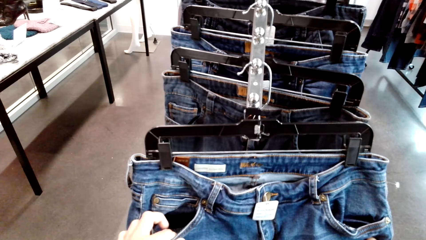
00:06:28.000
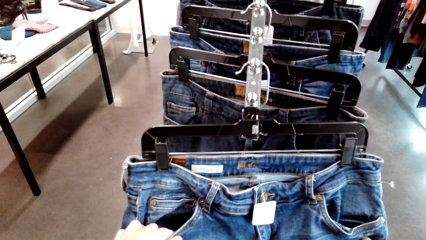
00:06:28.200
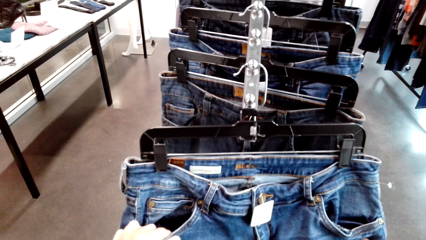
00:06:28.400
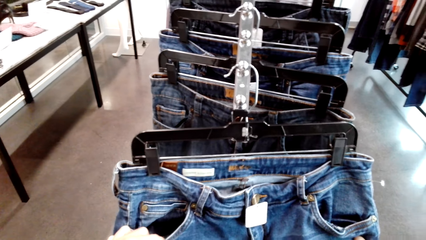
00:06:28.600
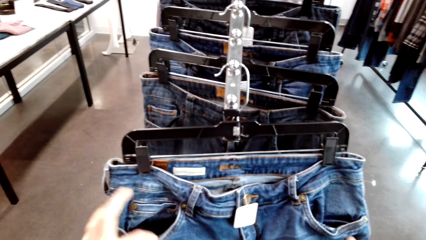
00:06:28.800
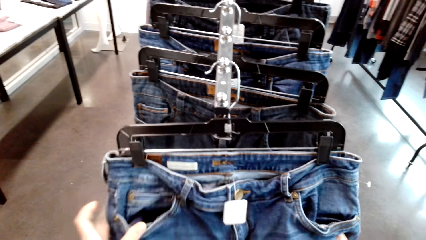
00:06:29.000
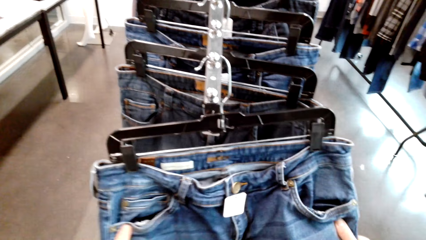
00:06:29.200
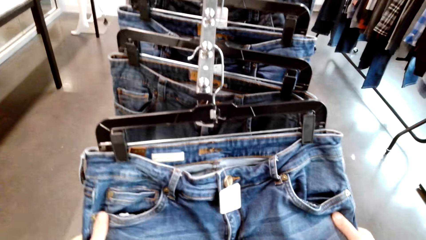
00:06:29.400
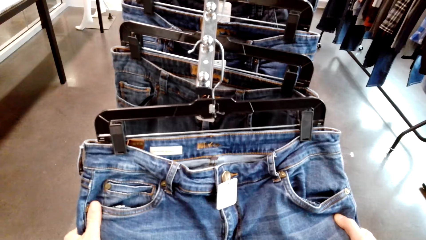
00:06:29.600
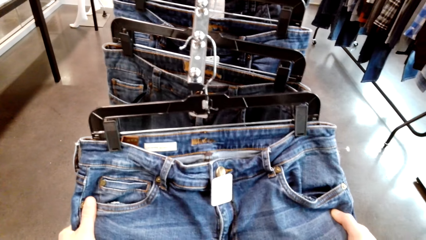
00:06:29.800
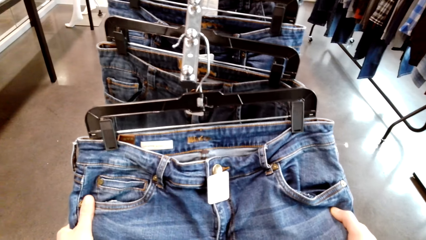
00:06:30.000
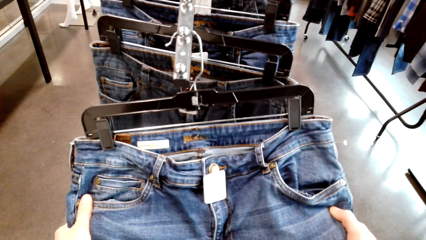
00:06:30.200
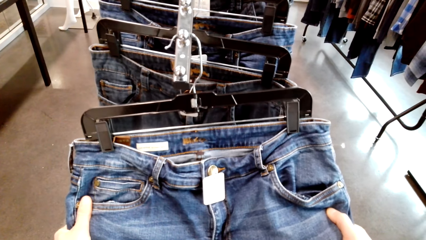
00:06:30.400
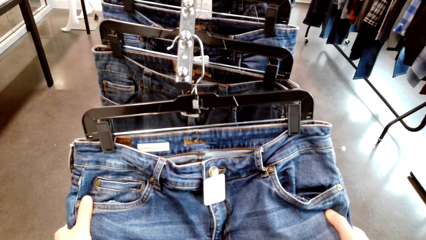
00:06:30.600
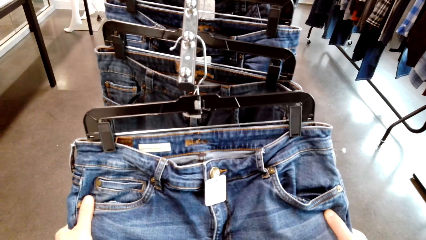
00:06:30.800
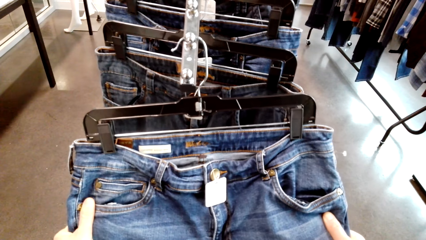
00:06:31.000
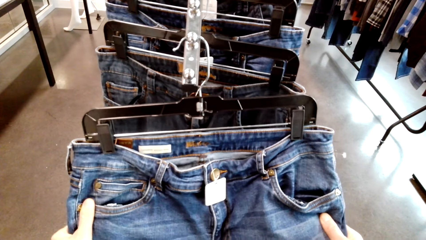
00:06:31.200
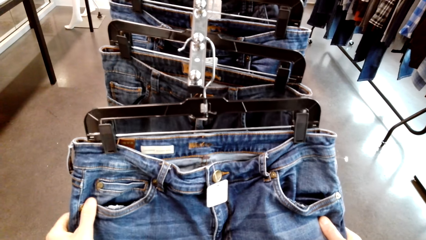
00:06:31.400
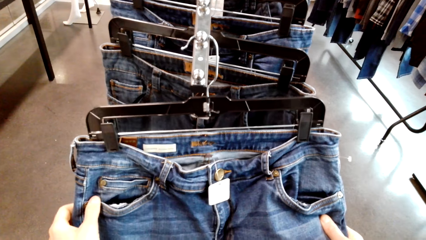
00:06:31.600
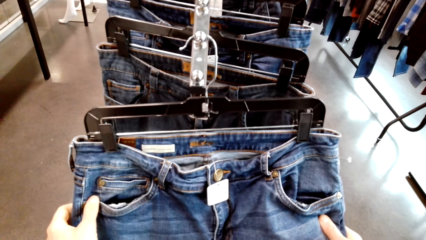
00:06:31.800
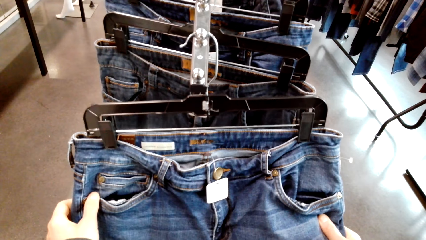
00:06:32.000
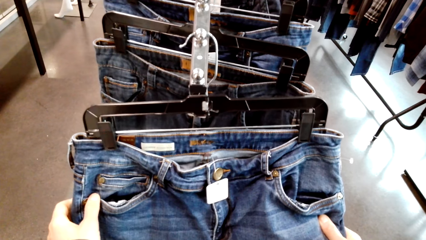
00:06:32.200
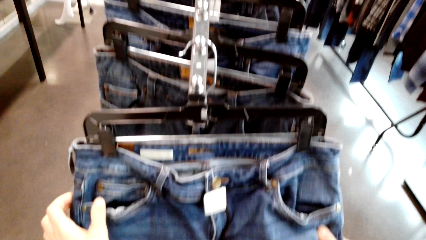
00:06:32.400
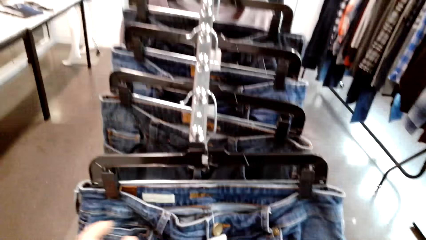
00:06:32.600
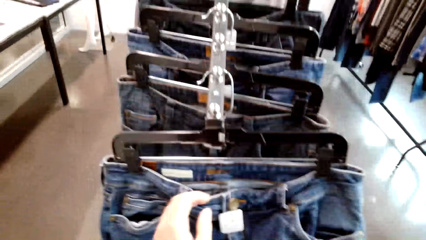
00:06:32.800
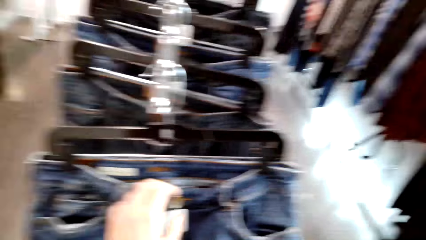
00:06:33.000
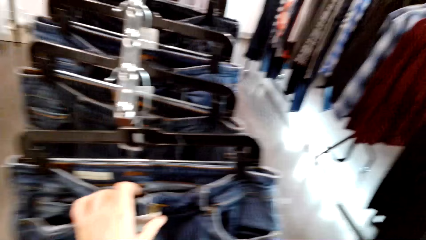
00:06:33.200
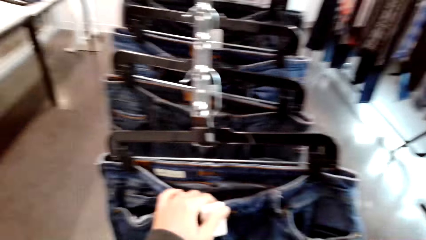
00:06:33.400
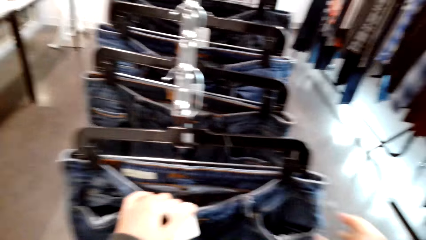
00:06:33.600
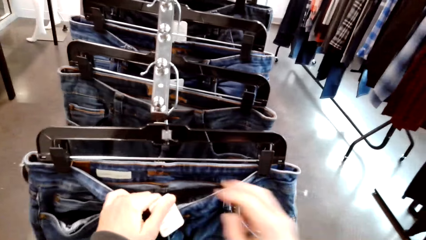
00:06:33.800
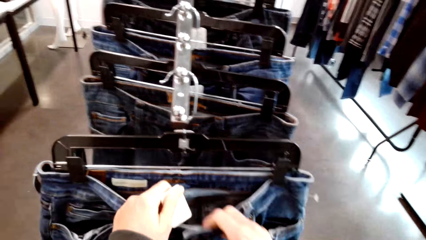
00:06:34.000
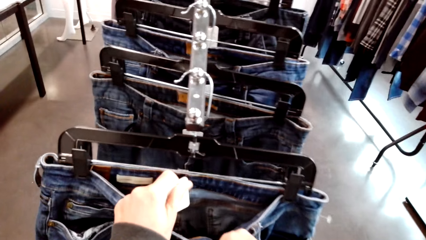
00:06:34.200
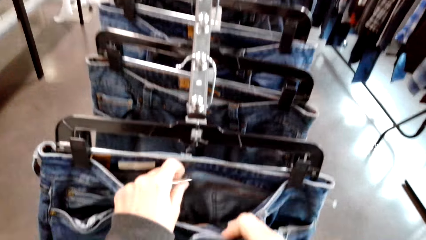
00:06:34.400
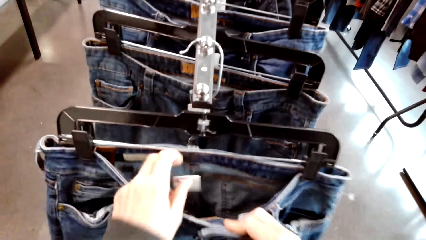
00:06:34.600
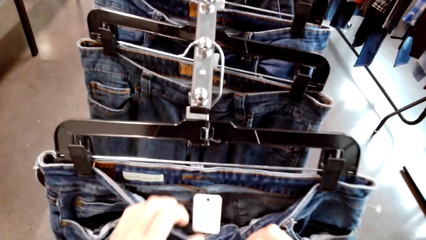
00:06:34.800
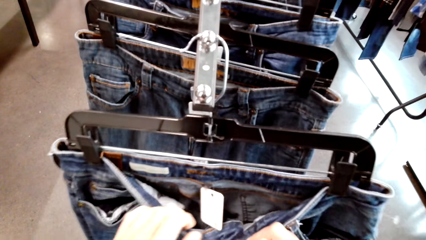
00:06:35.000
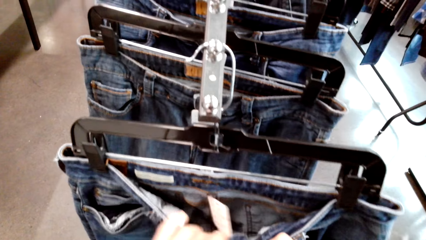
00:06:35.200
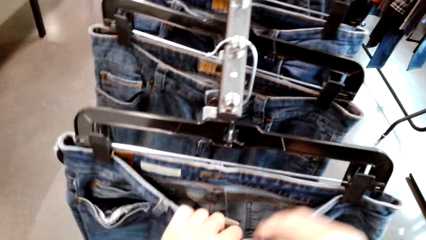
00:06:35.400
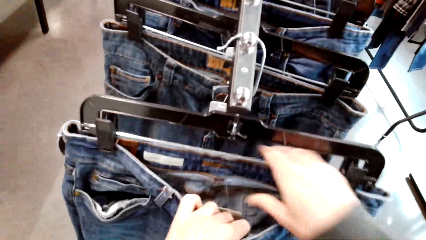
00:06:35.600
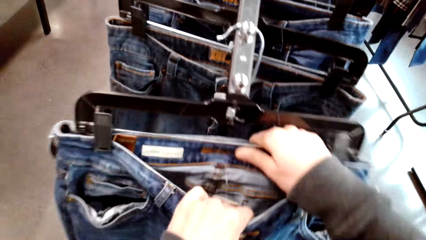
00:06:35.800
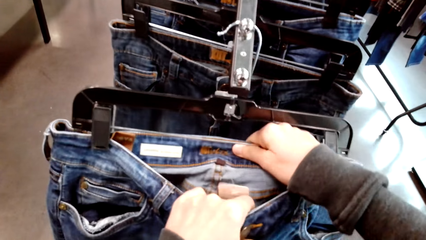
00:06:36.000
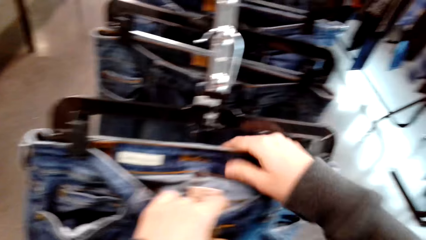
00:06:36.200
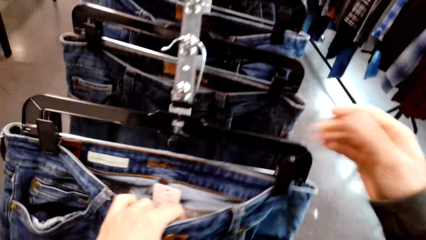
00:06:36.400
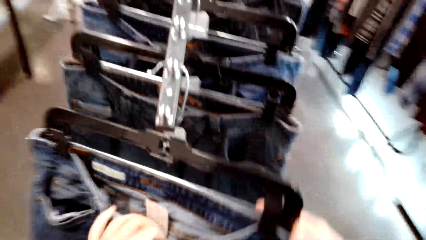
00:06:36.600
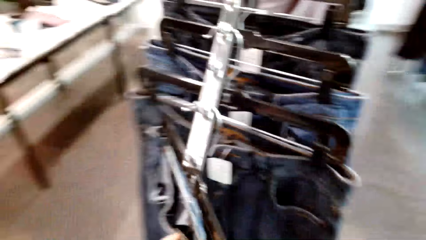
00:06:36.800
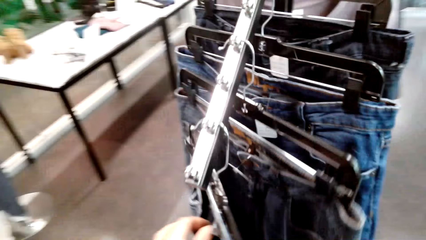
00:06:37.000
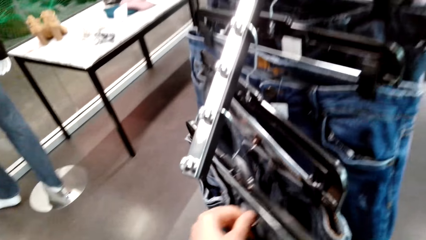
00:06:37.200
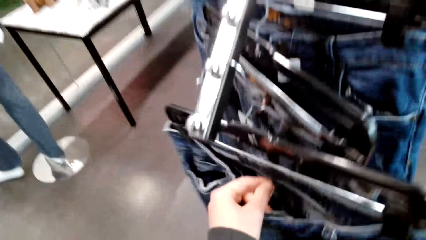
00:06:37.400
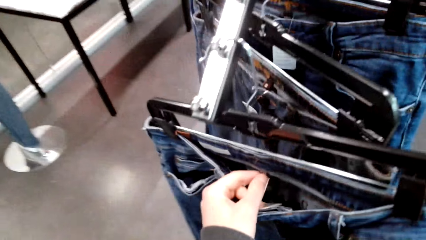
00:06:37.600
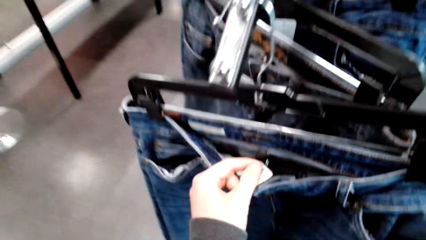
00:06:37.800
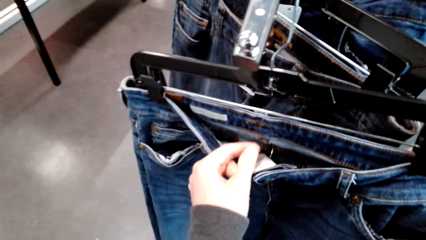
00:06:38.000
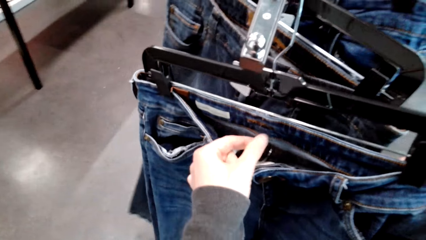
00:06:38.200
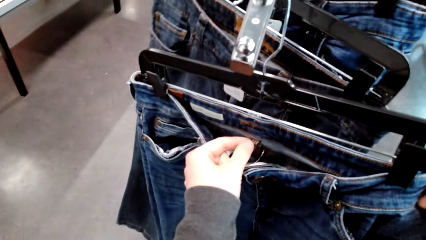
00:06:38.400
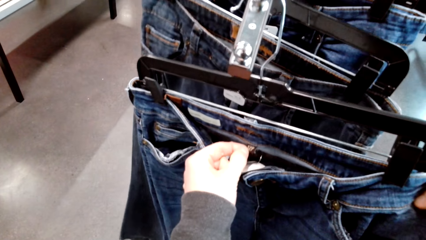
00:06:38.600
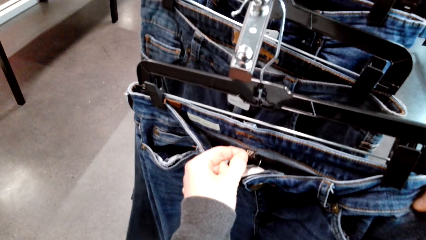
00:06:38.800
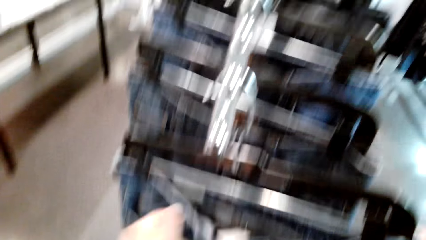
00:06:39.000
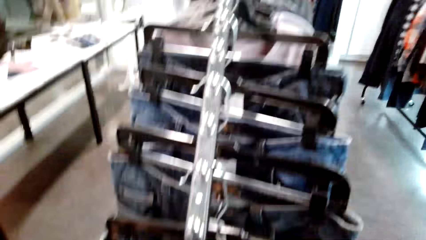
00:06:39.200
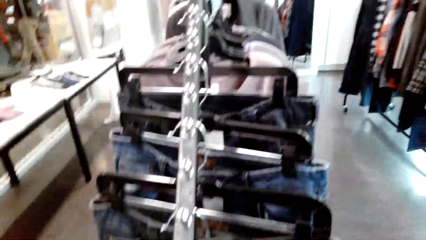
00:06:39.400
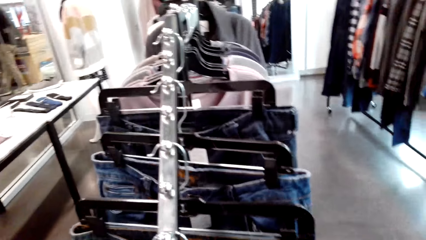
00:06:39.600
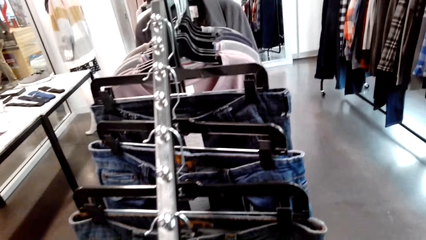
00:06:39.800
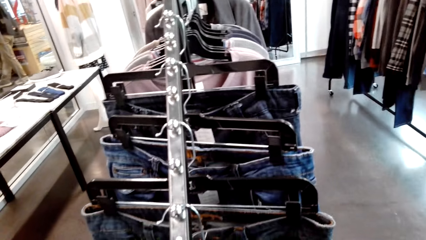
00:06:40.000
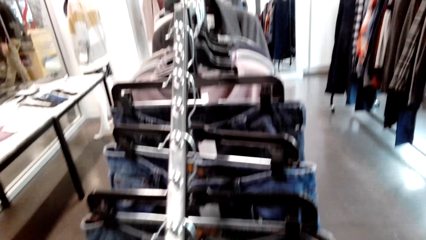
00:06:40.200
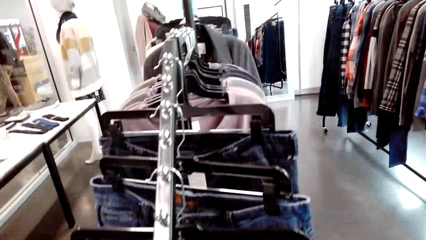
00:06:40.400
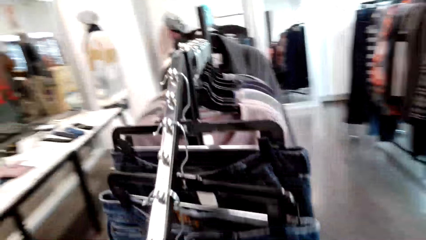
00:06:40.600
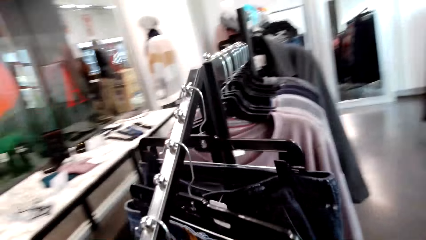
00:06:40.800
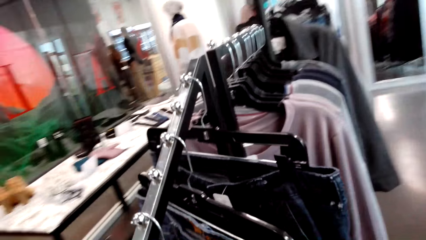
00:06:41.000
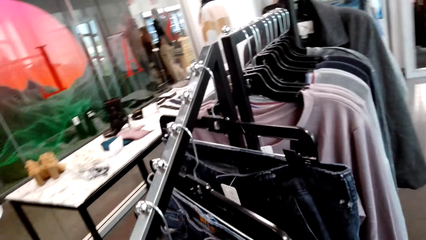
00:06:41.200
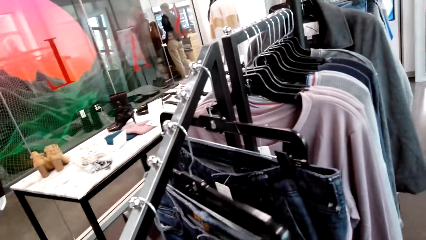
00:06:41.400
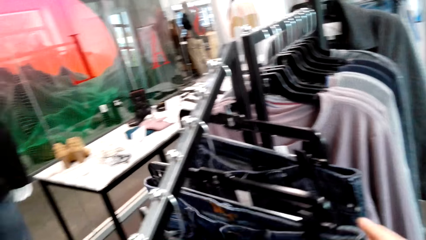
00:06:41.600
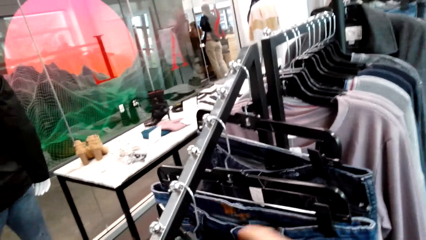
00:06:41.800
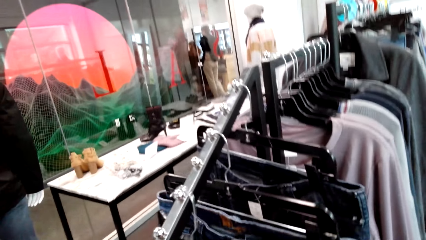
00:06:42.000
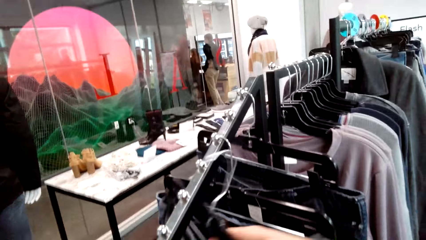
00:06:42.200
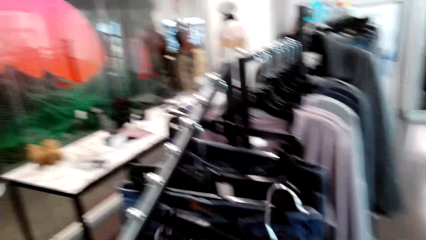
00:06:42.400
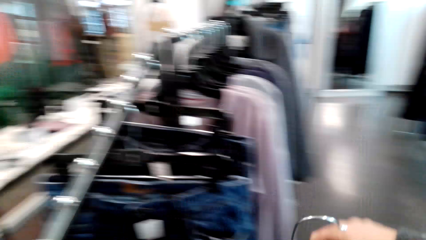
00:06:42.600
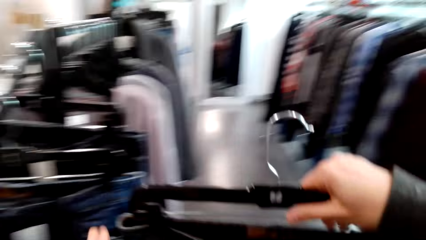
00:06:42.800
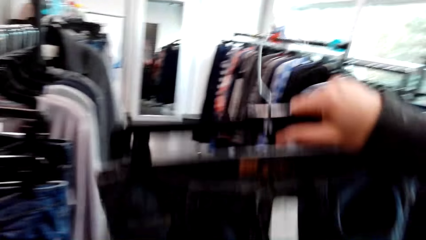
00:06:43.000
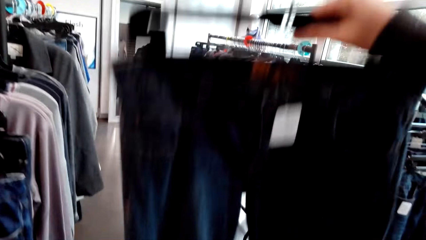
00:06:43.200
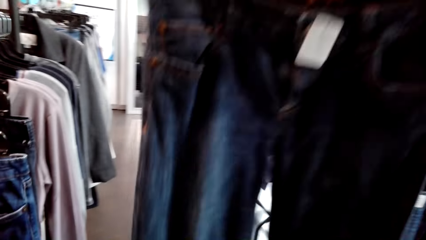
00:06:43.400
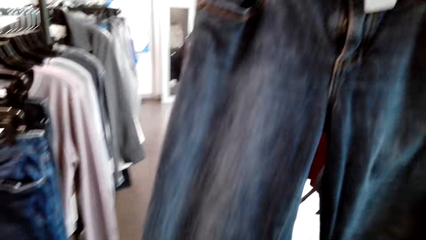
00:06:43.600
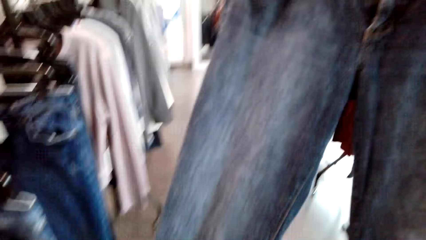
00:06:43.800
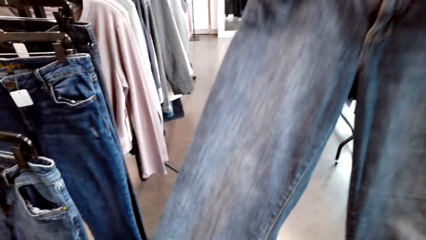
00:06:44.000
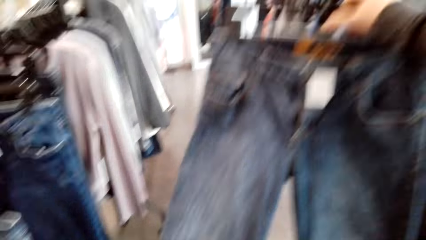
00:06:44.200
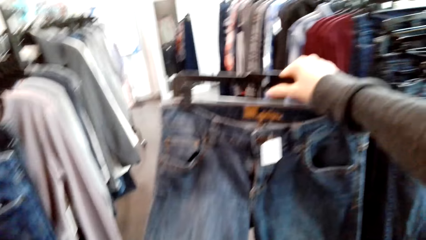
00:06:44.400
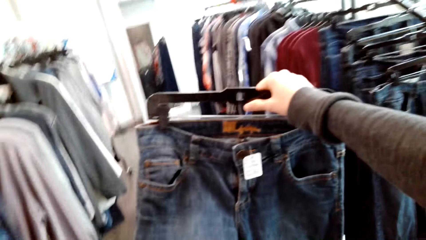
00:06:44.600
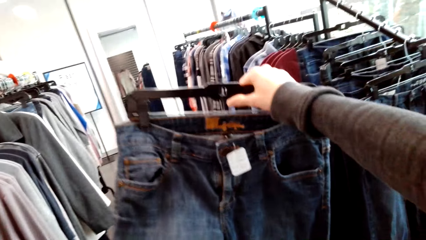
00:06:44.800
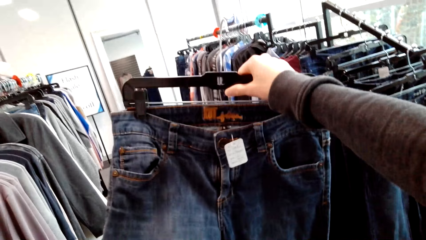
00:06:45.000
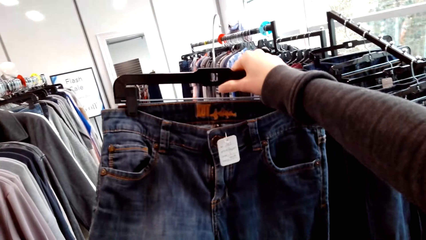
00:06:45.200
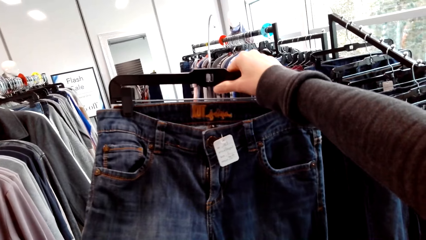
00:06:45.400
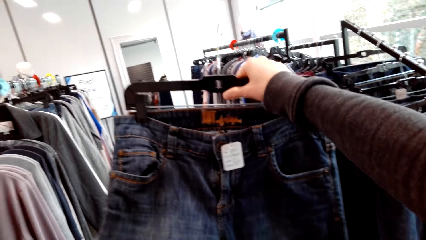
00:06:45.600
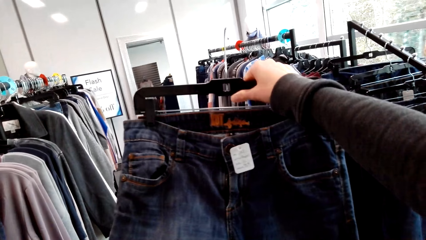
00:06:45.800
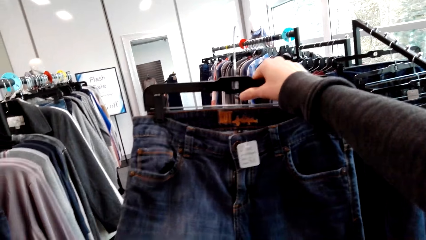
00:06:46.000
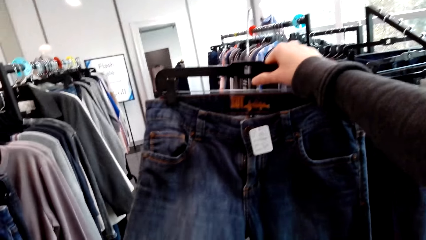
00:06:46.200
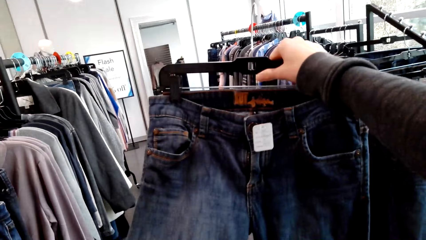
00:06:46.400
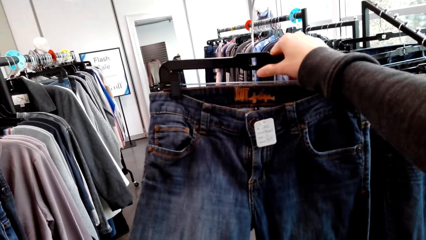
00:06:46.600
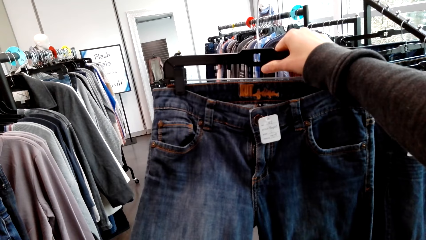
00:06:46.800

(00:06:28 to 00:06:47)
The camera wearer touches the trouser. They hold the label of the trouser. They unhang the hanger. They inspect the trouser. They raise the trouser.
